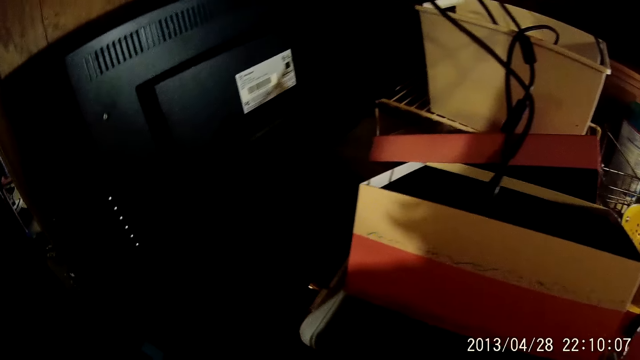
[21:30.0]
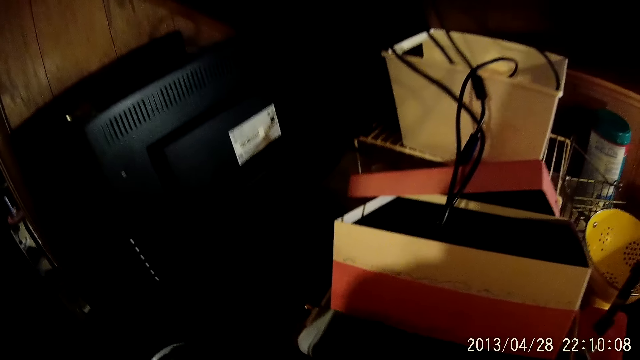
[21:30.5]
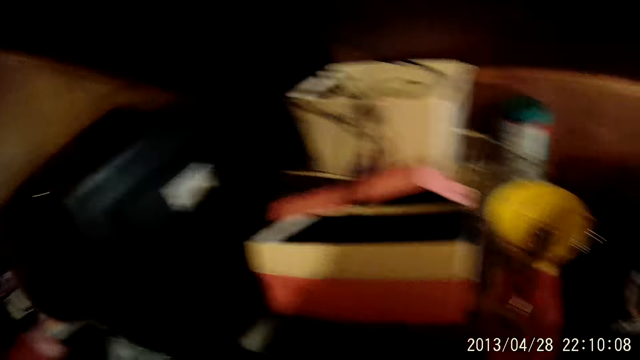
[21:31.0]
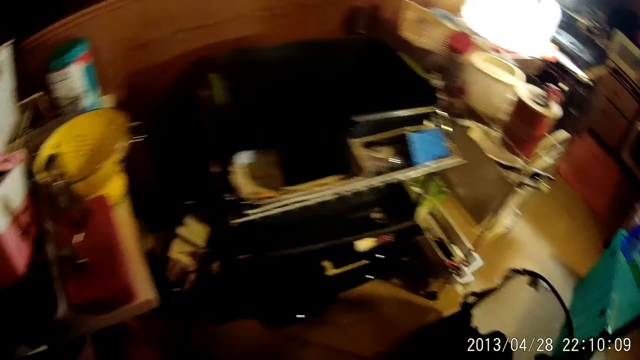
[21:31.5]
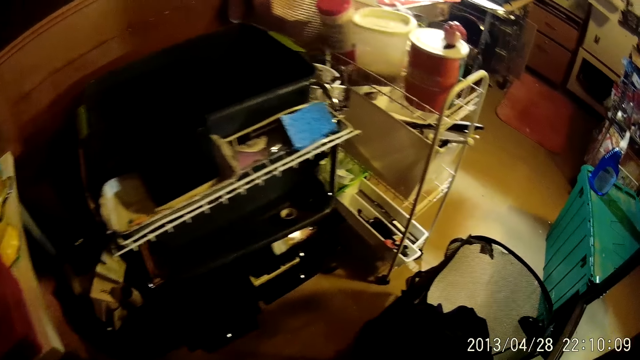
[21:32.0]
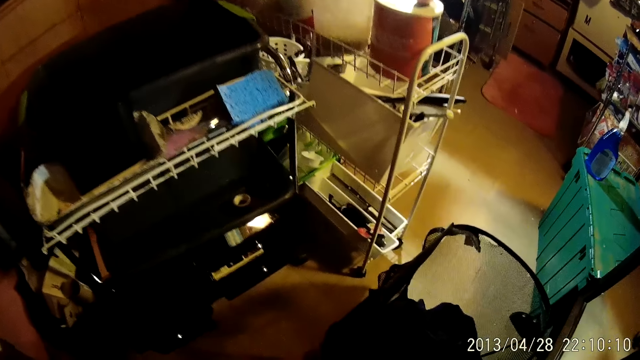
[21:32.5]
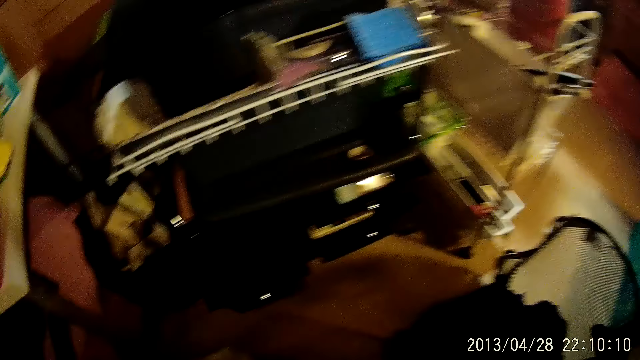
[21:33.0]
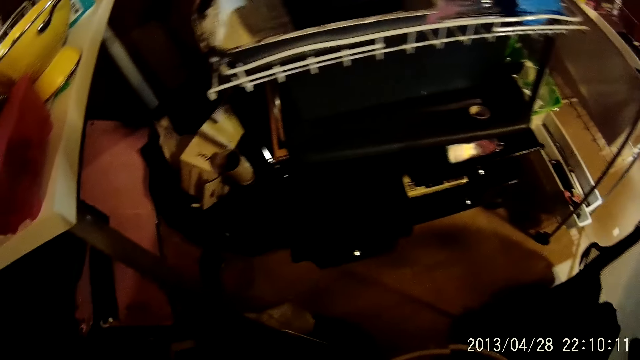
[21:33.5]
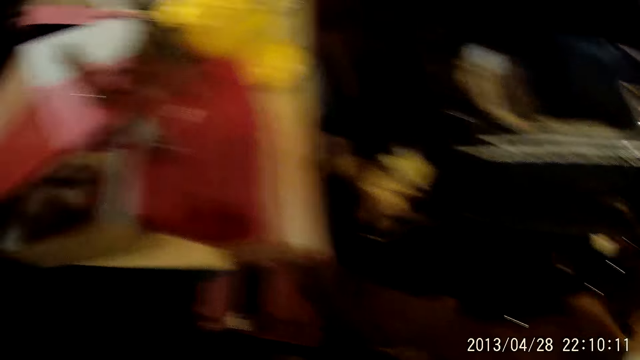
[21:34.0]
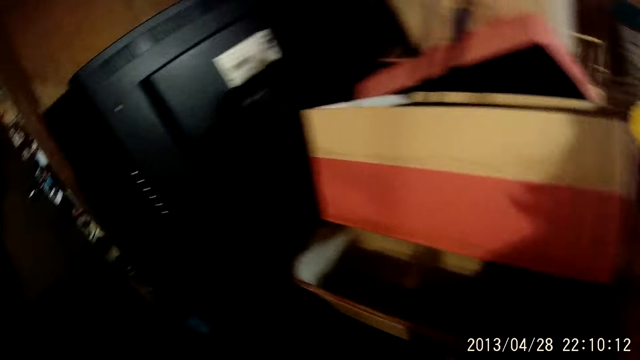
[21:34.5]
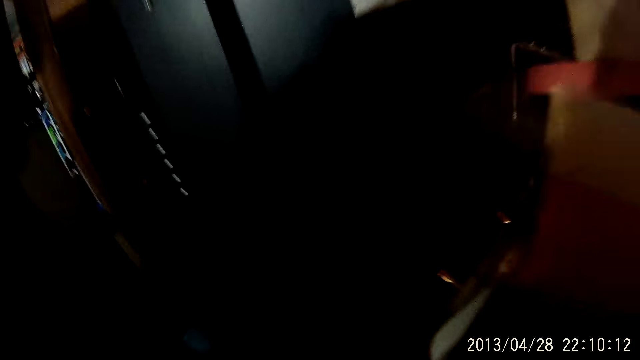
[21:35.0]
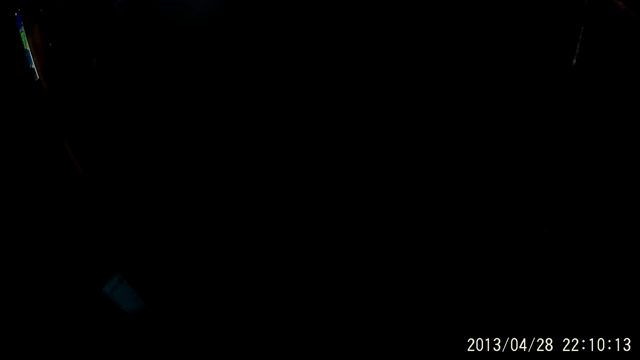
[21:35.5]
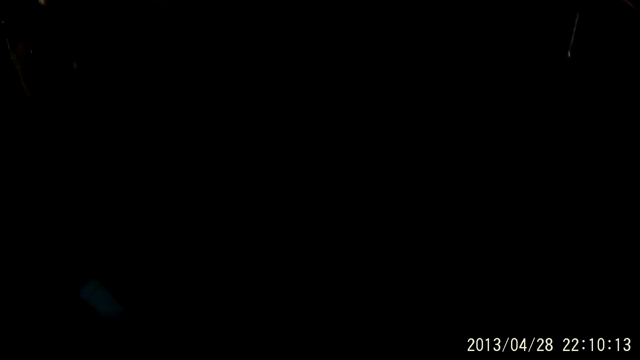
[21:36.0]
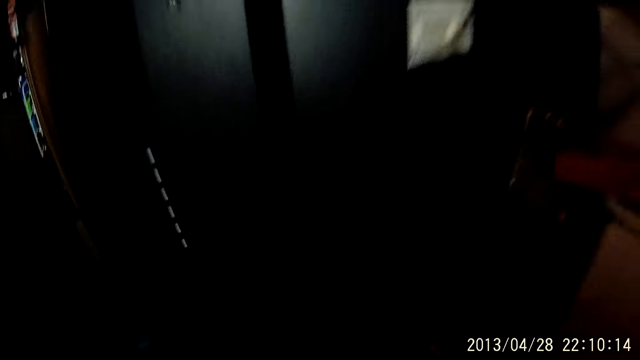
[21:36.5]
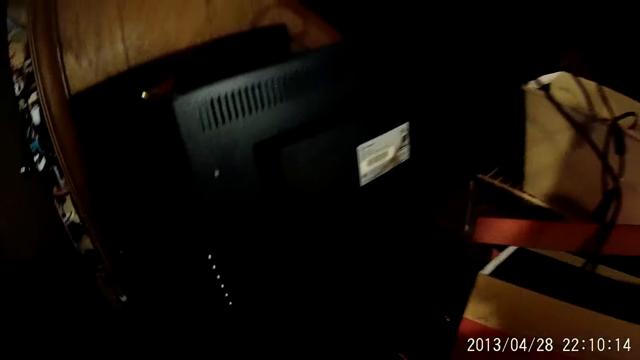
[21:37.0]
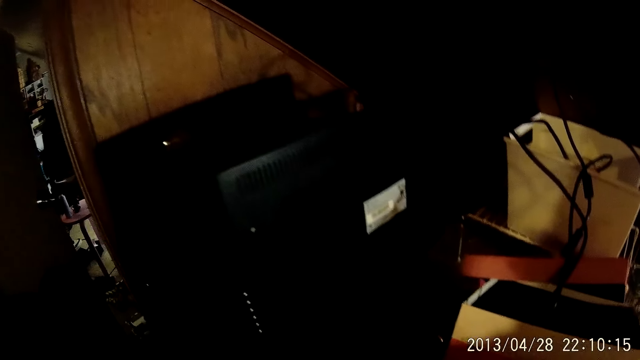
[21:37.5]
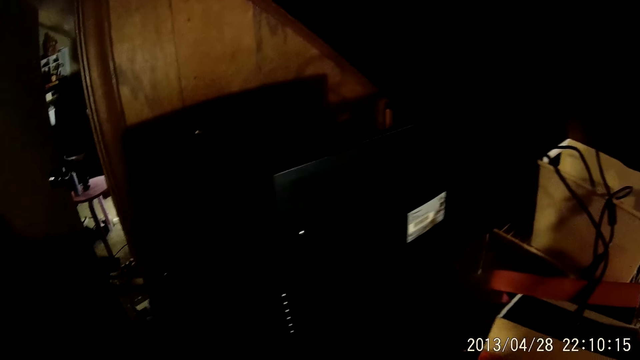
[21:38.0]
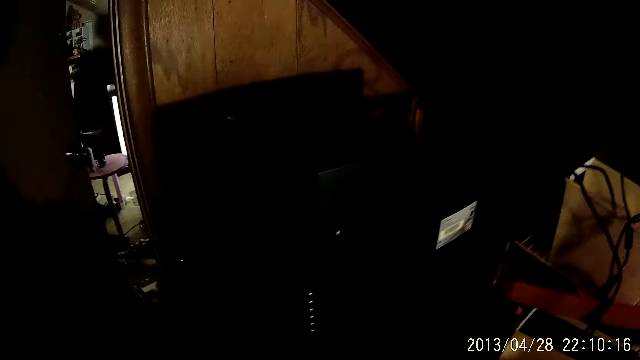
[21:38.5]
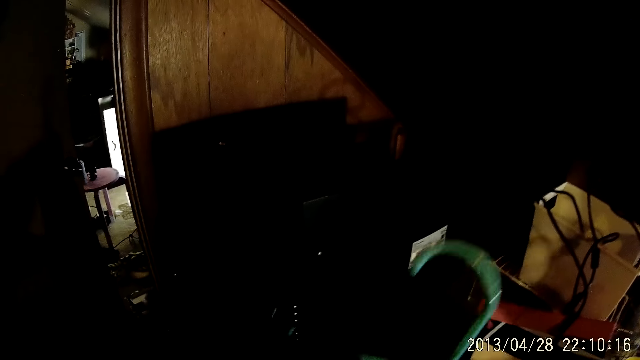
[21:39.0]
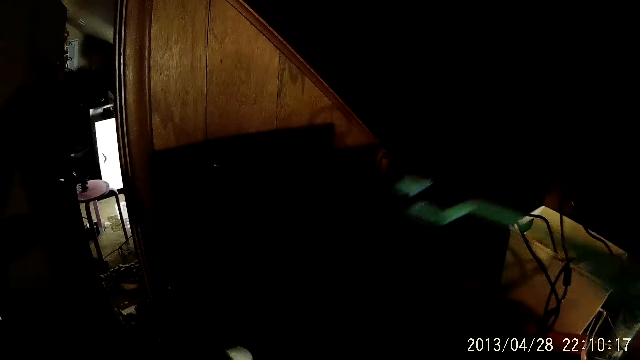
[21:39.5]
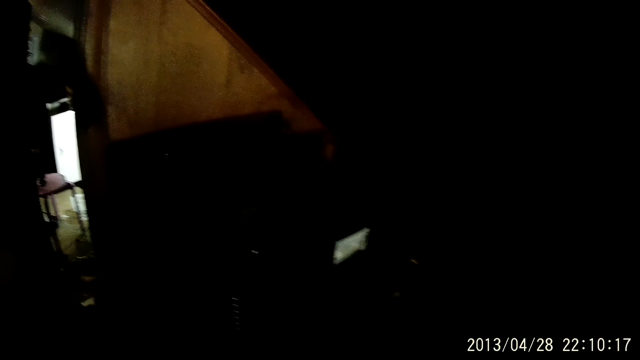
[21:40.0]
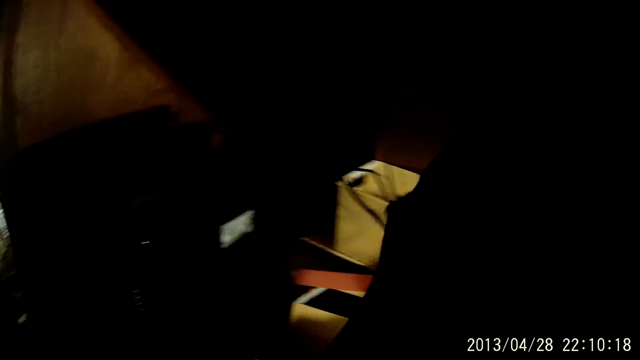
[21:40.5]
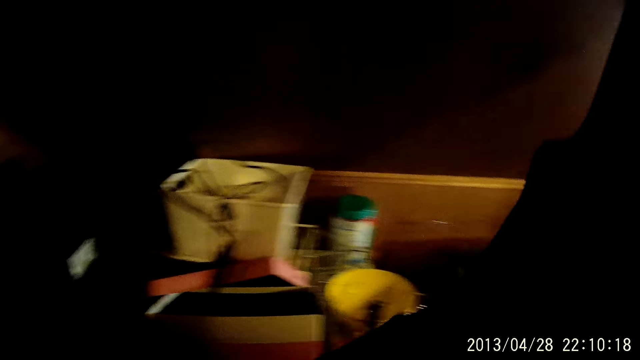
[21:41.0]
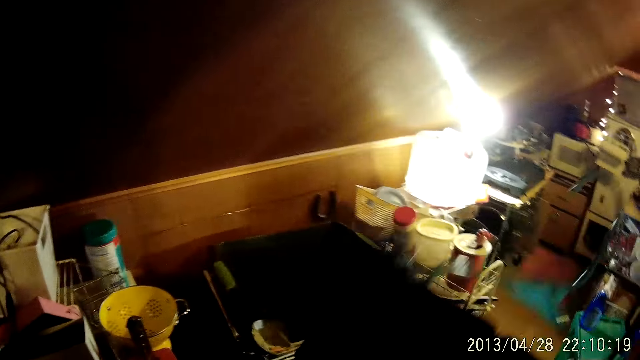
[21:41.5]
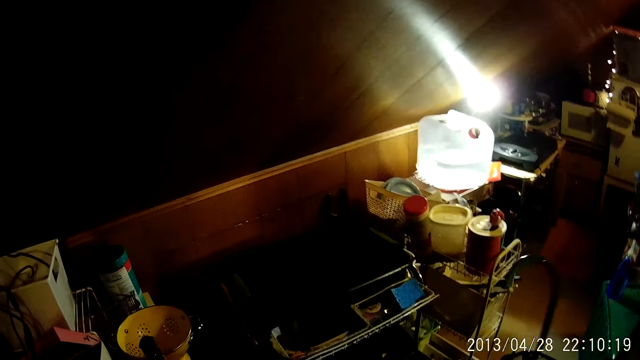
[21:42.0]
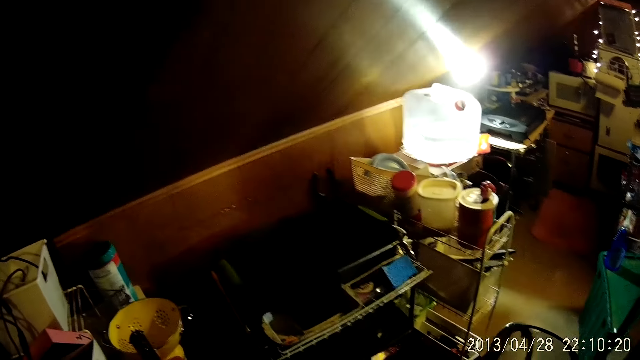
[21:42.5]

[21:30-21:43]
The camera wearer looks around. They move around. They pick hangers. They hold a cloth on a hanger.

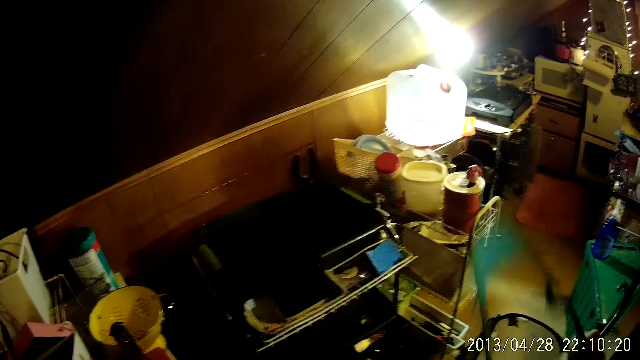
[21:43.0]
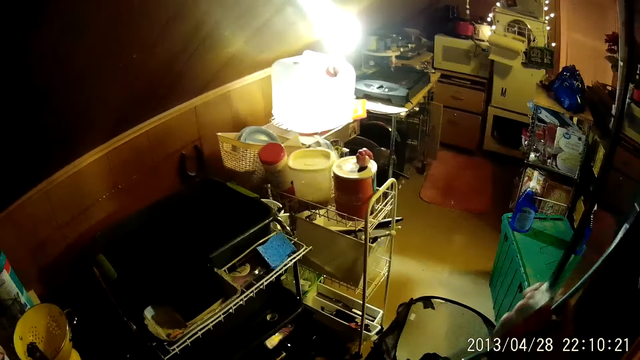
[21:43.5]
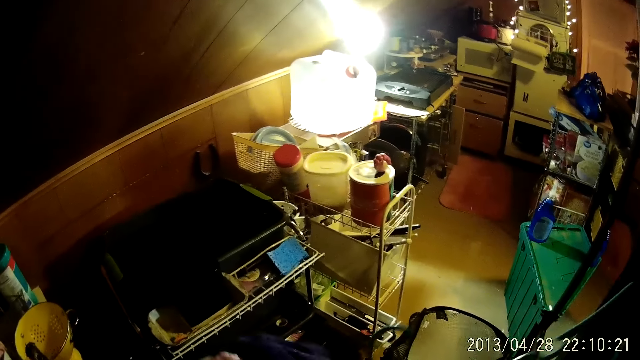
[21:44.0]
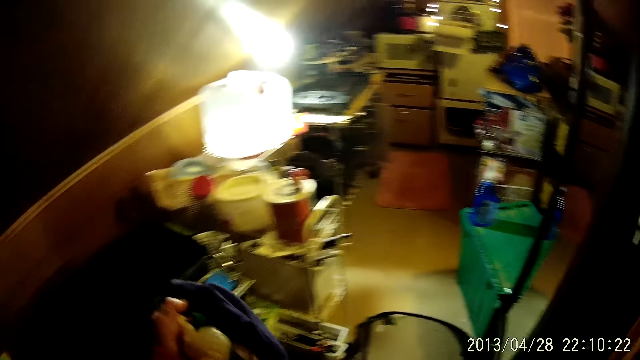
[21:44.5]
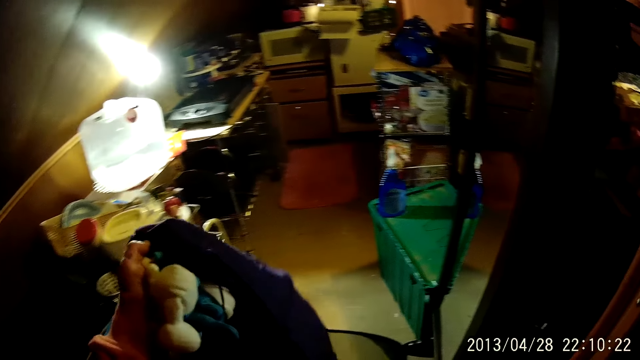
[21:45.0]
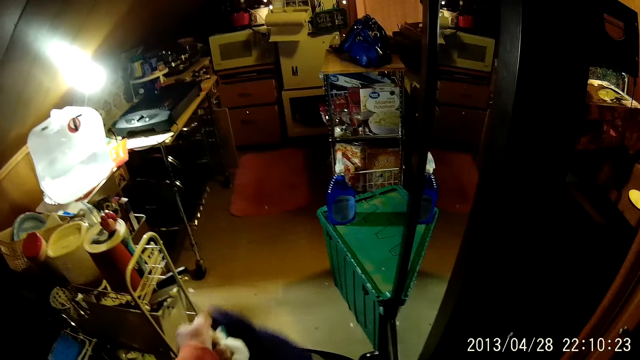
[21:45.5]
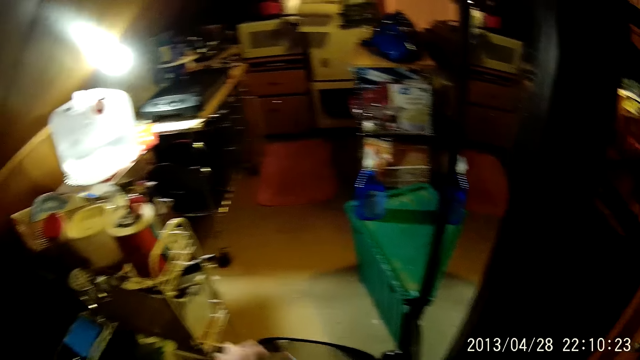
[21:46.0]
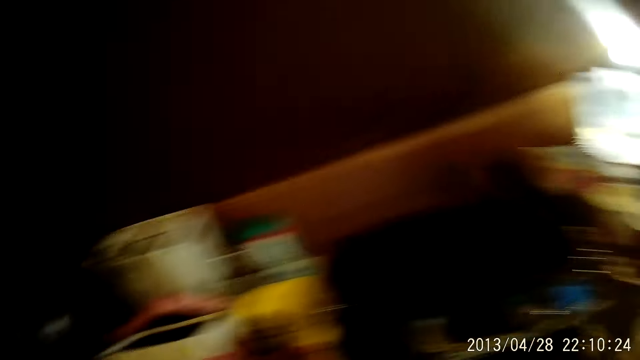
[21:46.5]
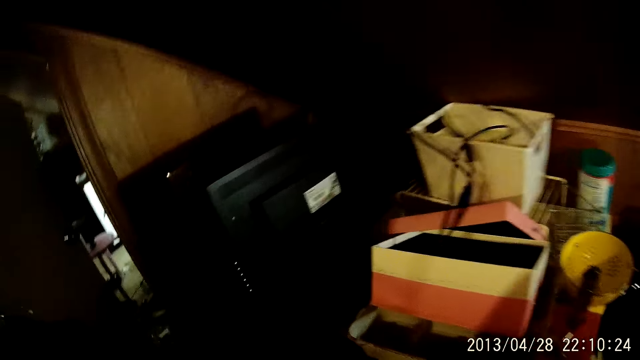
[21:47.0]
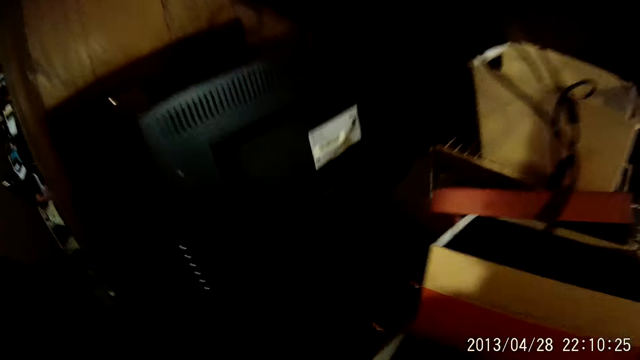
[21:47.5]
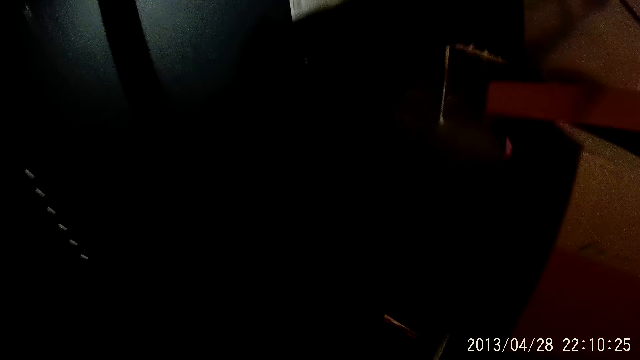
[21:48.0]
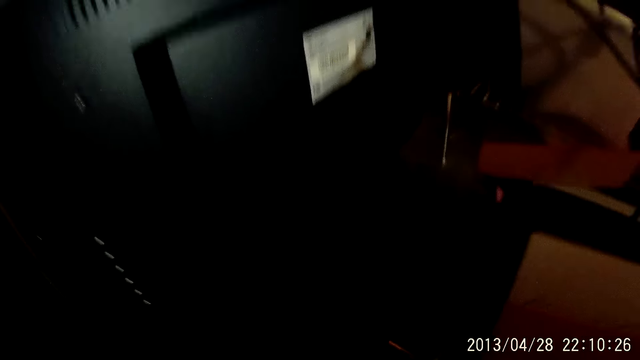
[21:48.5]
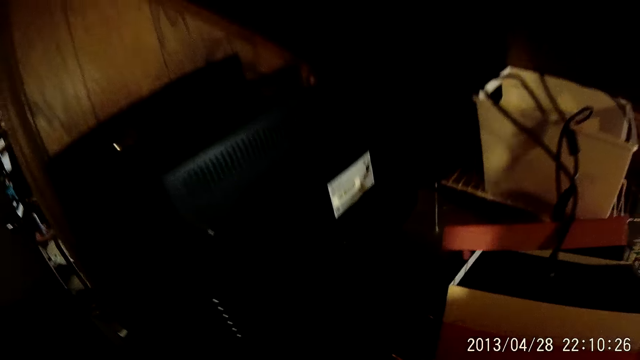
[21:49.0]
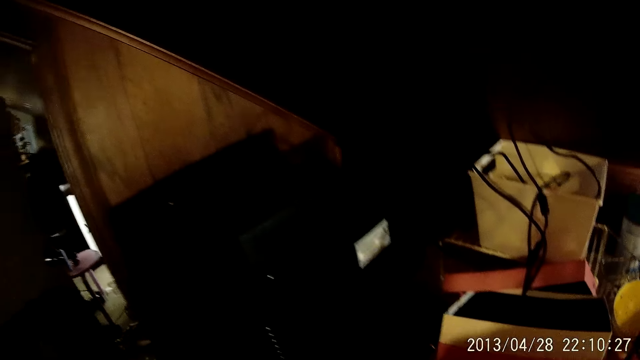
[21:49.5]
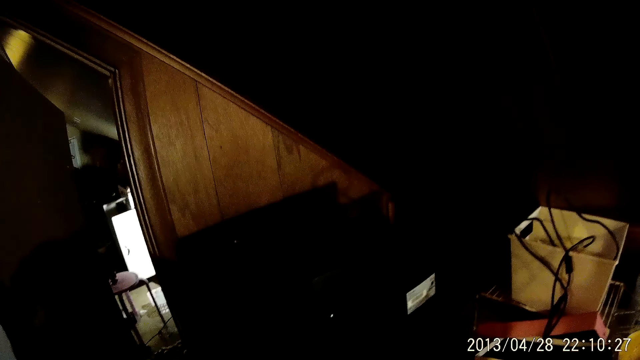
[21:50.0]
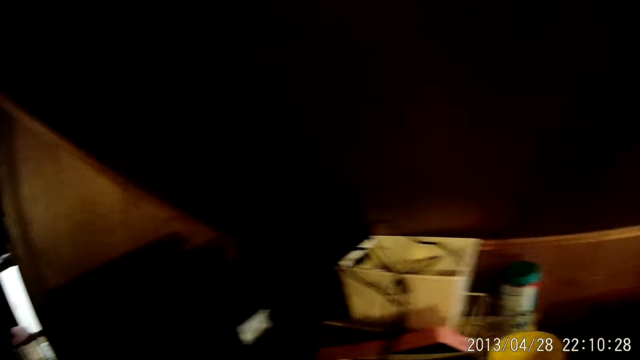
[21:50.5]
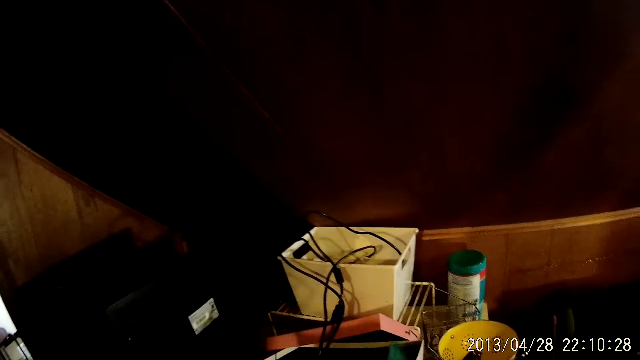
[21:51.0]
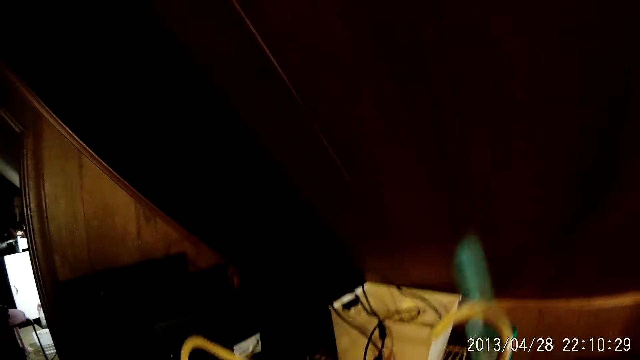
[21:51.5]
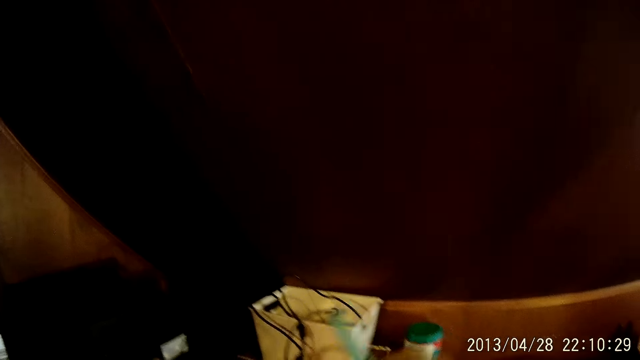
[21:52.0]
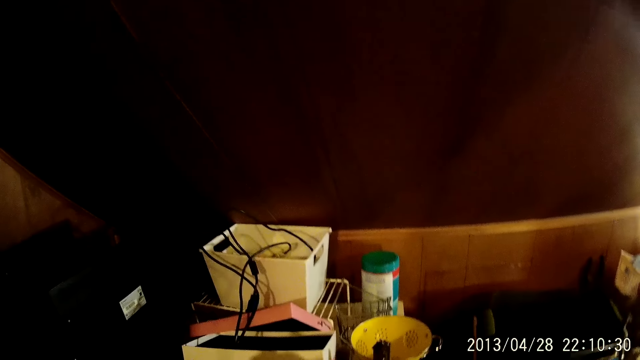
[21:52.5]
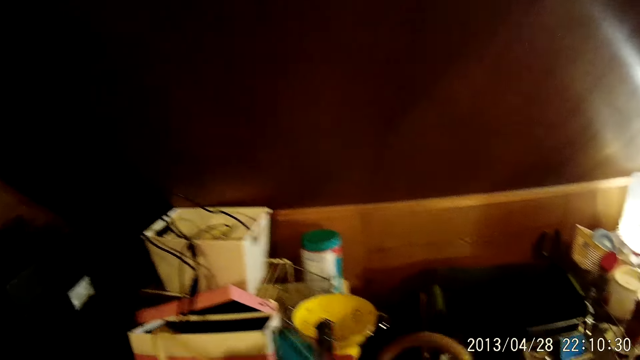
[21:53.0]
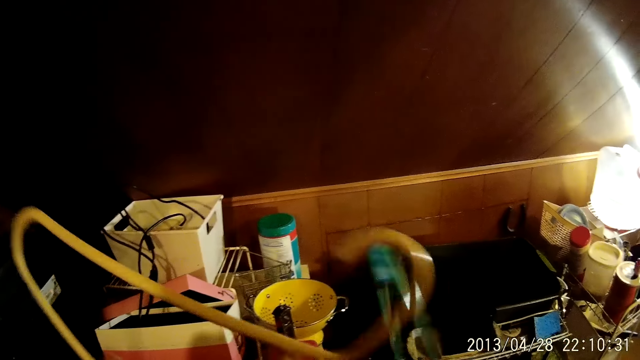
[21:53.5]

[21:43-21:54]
The camera wearer removes the cloth from the hanger. They put the cloth on the black laundry basket. They look around. They raise a hanger.
